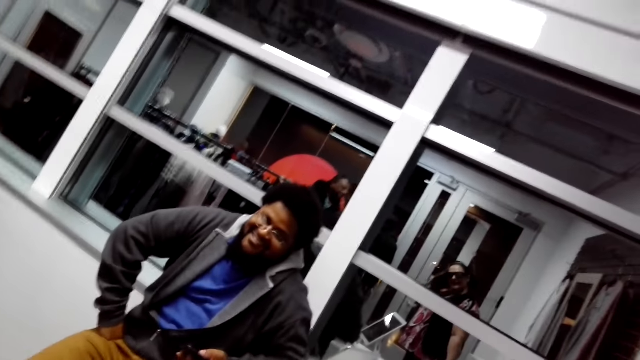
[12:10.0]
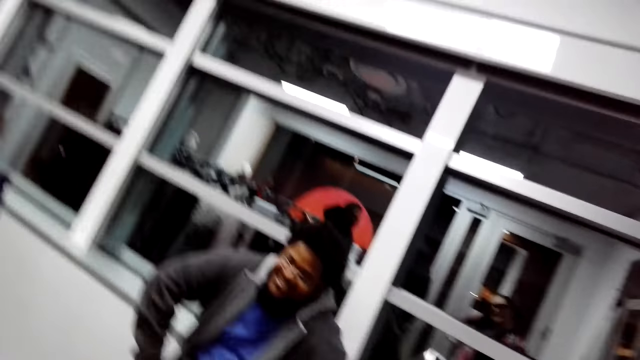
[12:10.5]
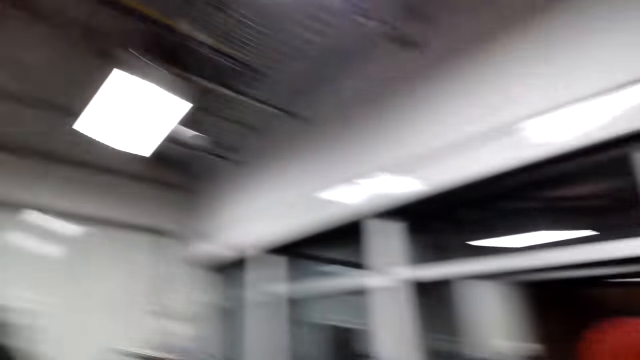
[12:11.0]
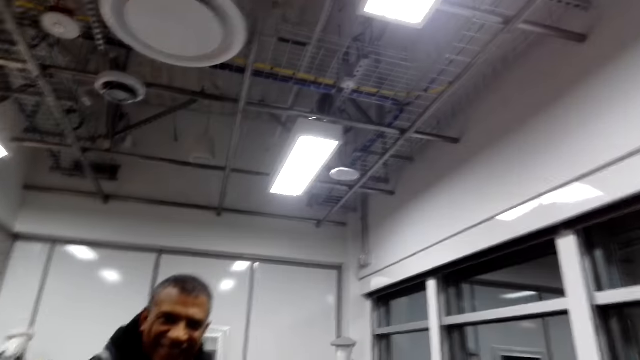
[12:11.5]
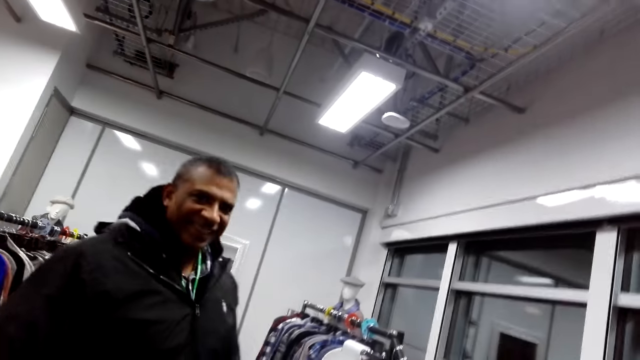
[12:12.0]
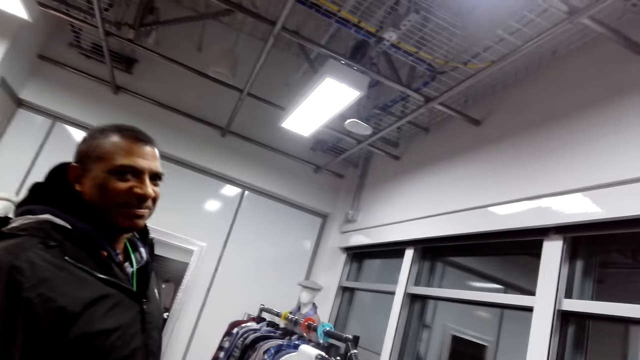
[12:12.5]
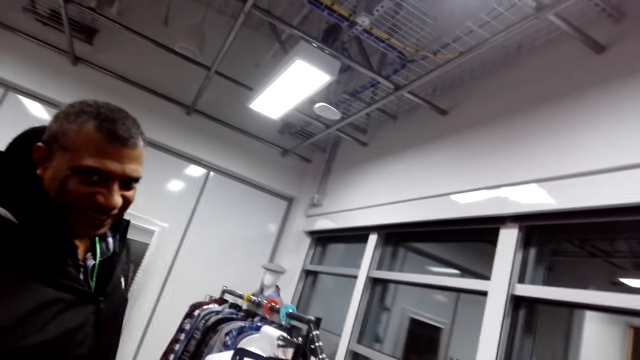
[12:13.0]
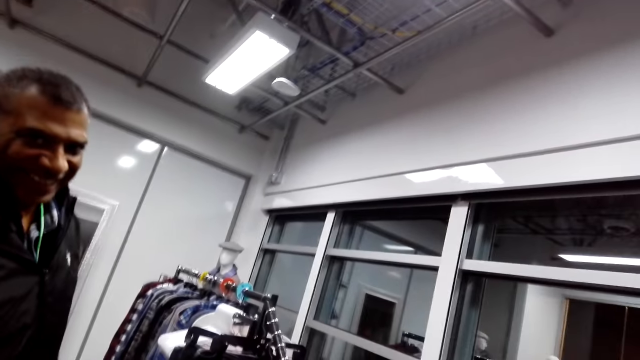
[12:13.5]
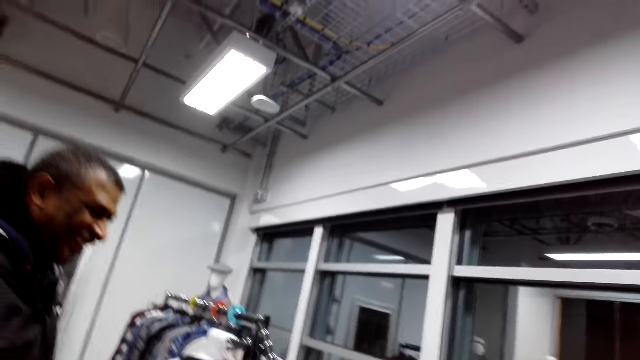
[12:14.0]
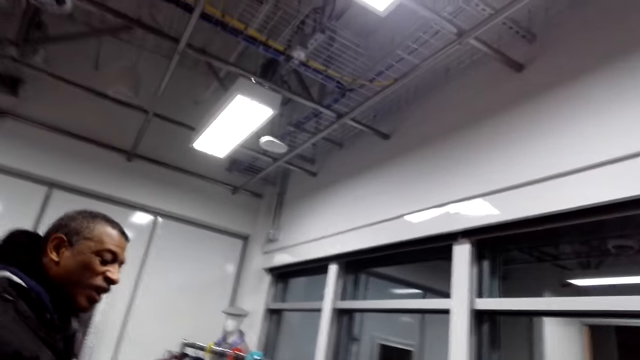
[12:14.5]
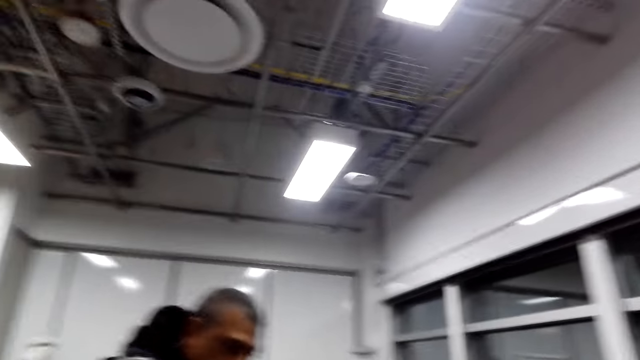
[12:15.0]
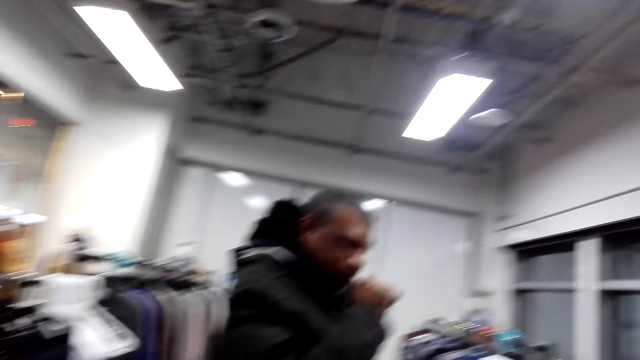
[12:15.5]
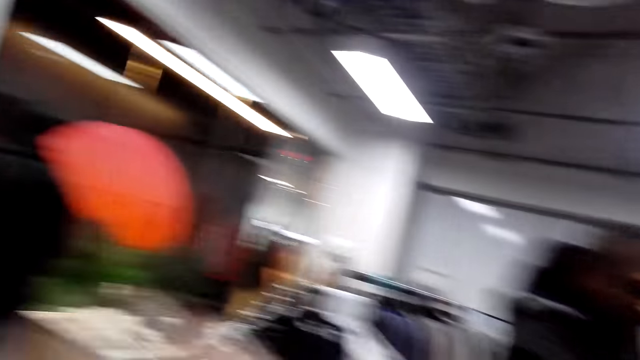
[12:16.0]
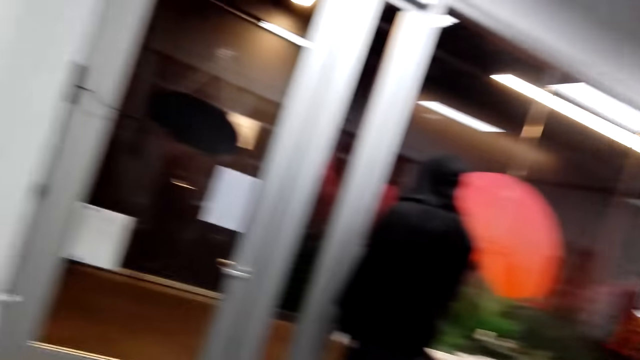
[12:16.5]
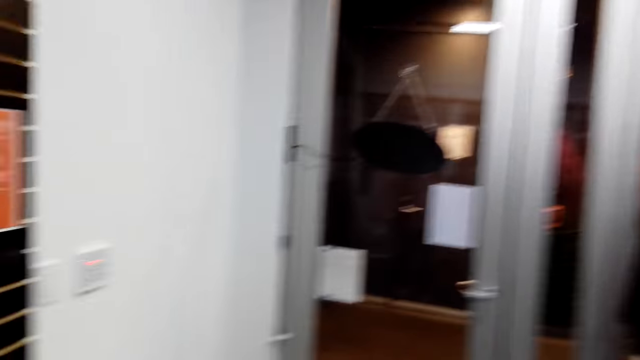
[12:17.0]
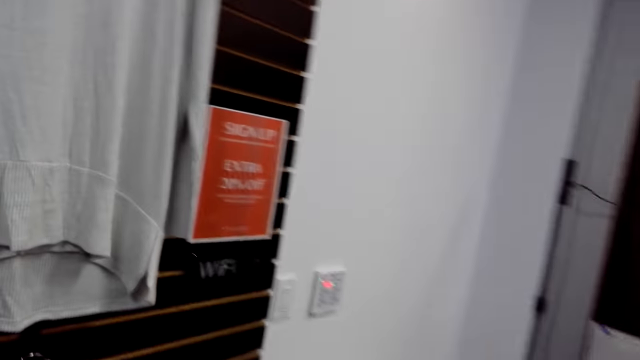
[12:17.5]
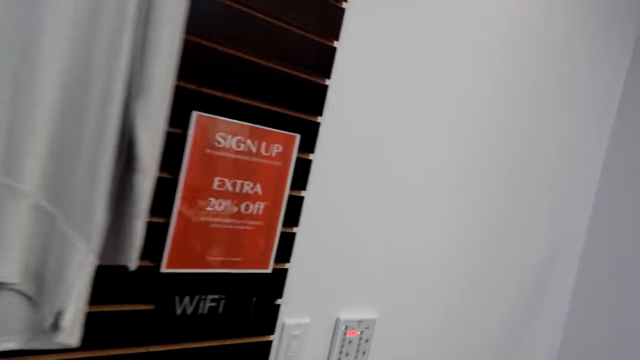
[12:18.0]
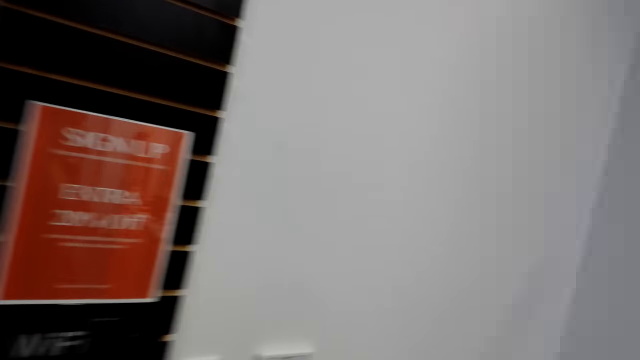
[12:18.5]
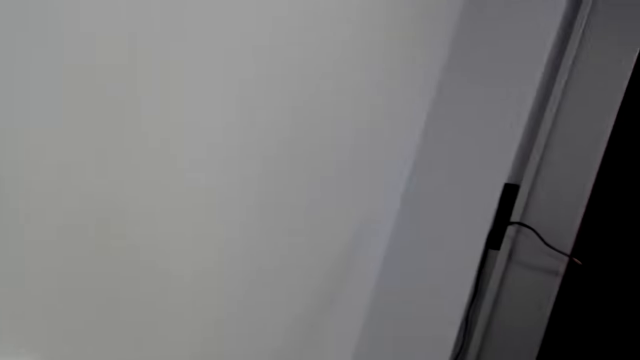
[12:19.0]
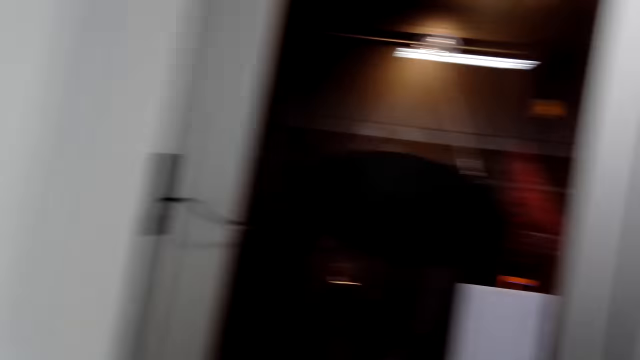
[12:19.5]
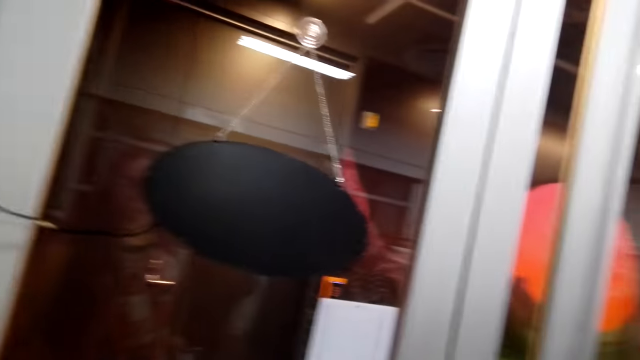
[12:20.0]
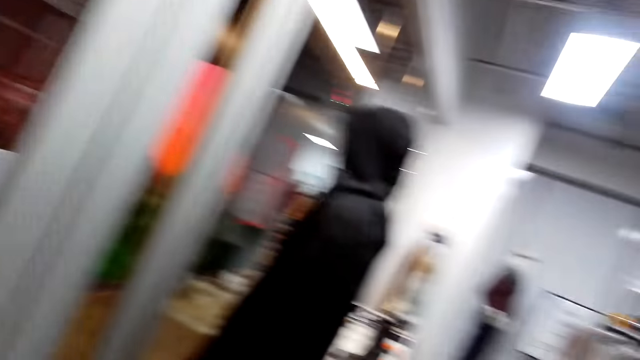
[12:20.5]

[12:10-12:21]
The camera wearer looks around. A man looks at the camera wearer. The man moves the hand. The camera wearer looks around and steps forward.

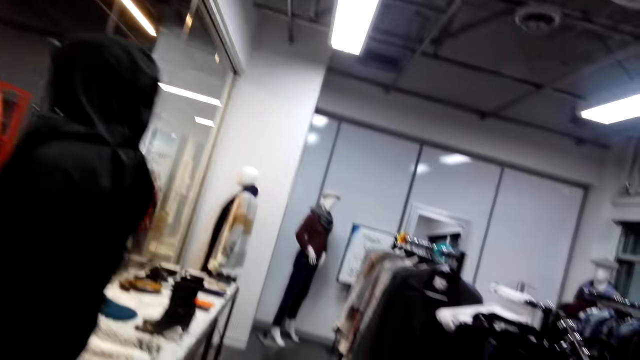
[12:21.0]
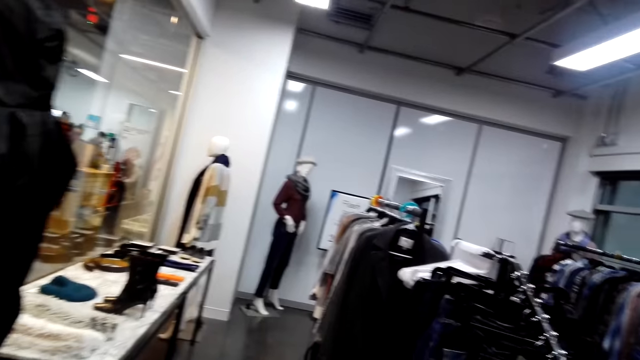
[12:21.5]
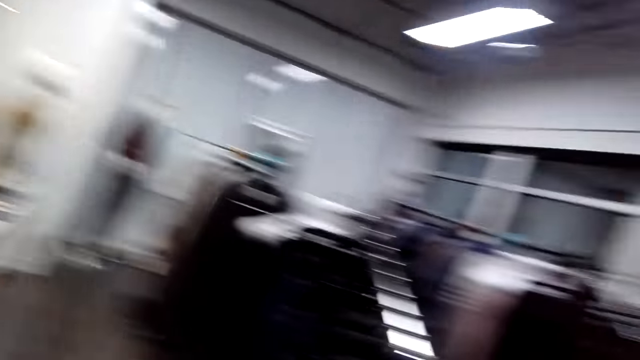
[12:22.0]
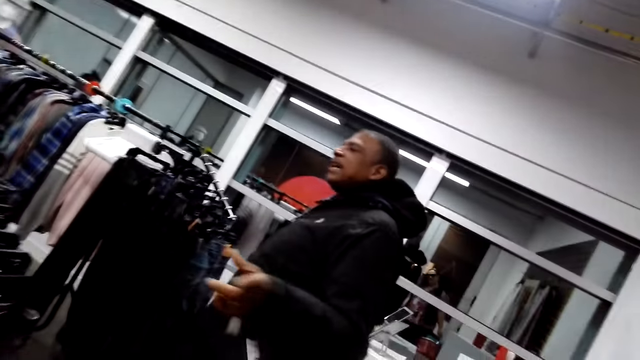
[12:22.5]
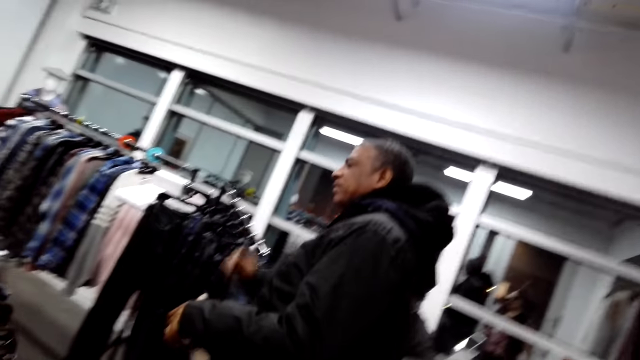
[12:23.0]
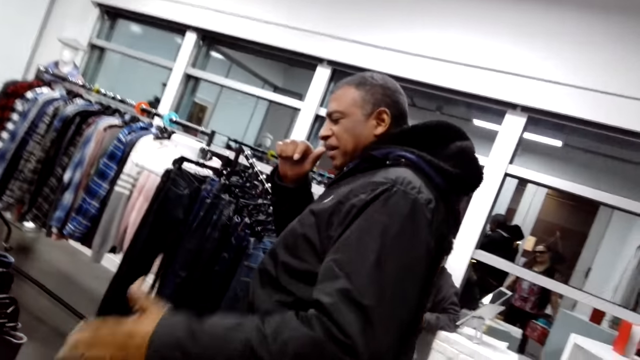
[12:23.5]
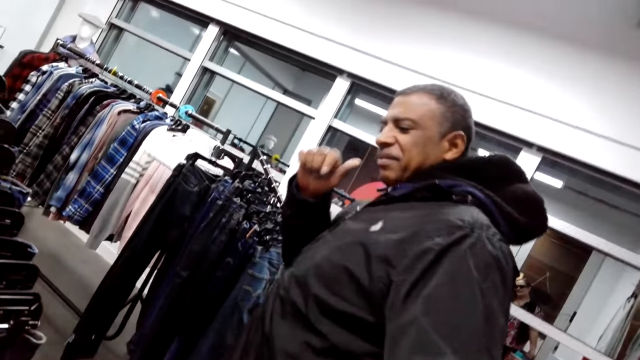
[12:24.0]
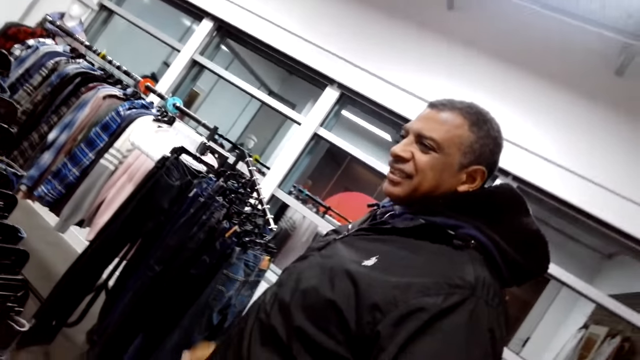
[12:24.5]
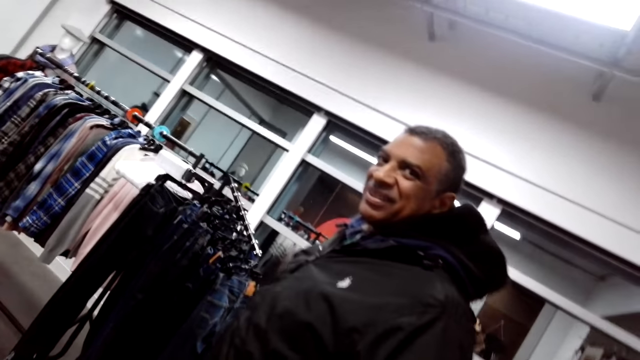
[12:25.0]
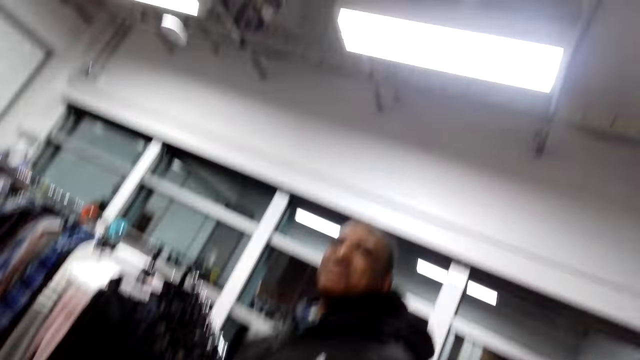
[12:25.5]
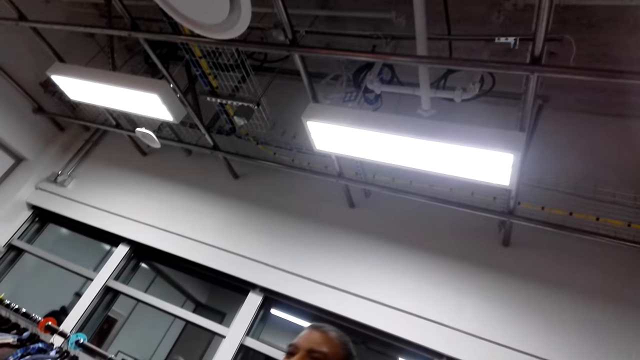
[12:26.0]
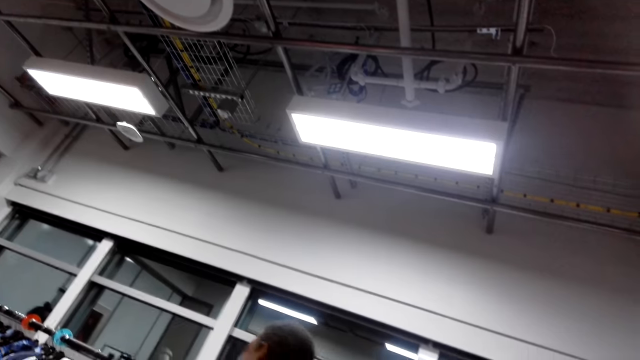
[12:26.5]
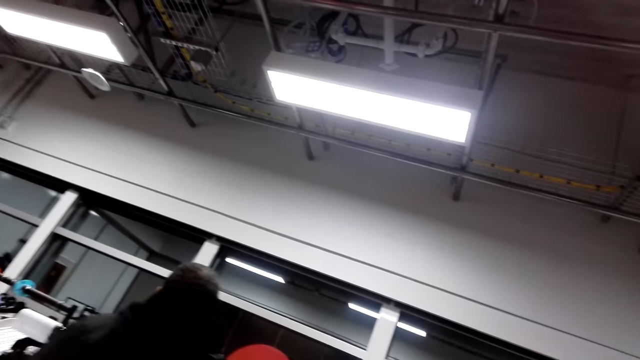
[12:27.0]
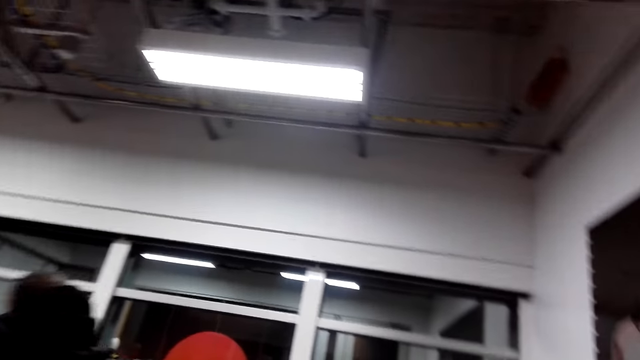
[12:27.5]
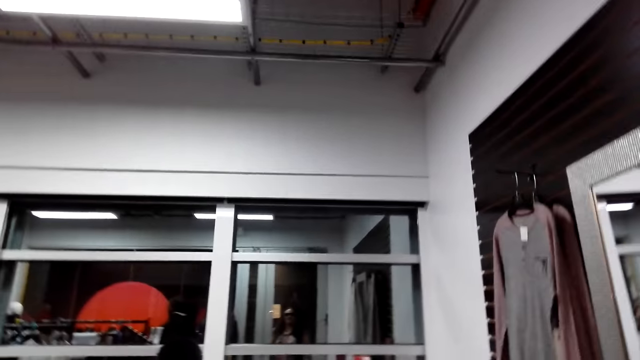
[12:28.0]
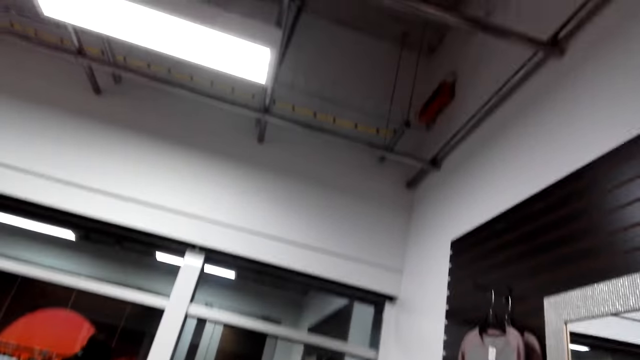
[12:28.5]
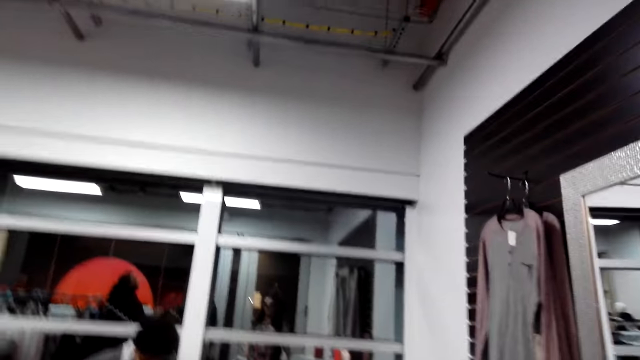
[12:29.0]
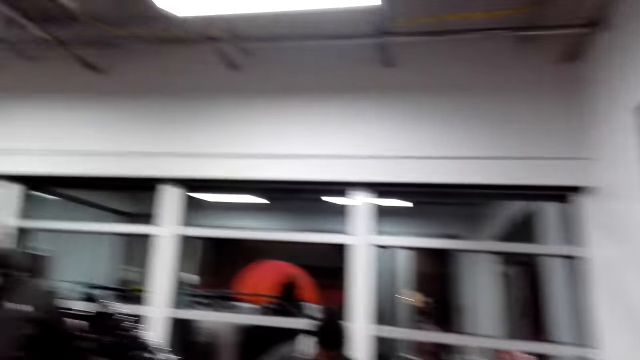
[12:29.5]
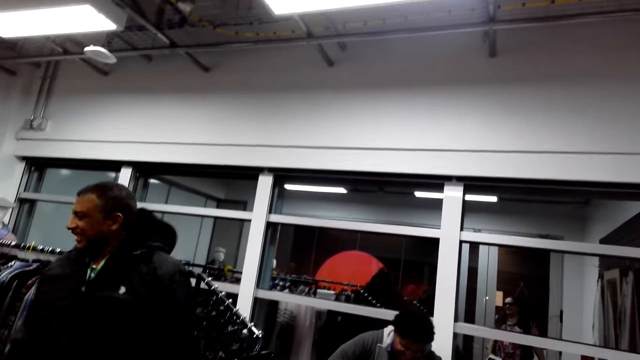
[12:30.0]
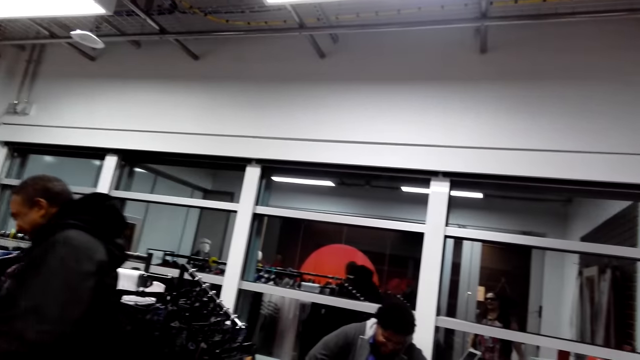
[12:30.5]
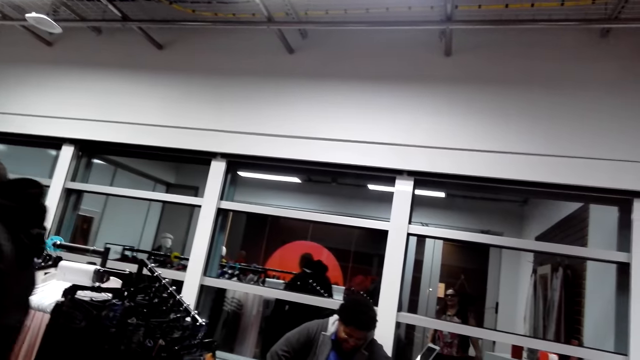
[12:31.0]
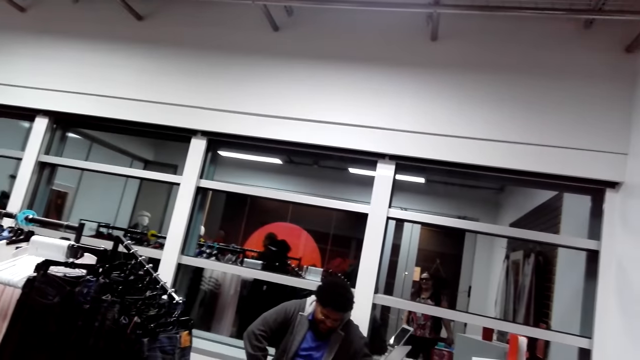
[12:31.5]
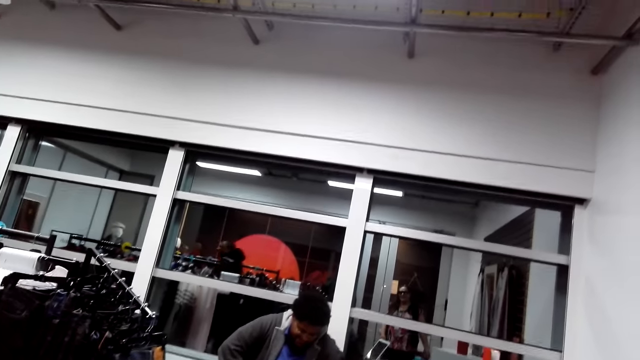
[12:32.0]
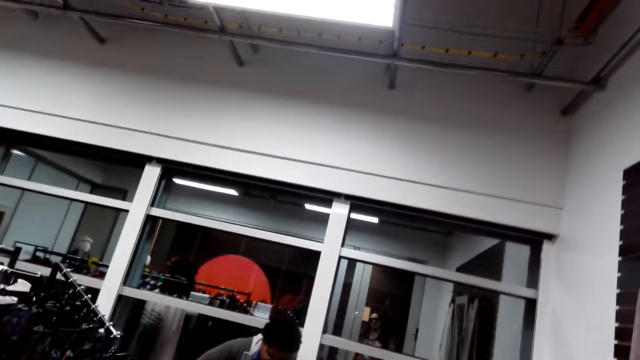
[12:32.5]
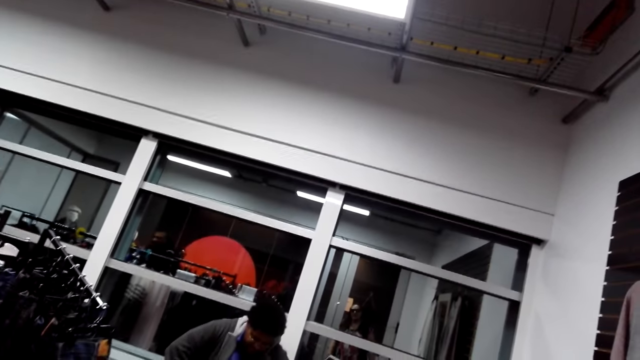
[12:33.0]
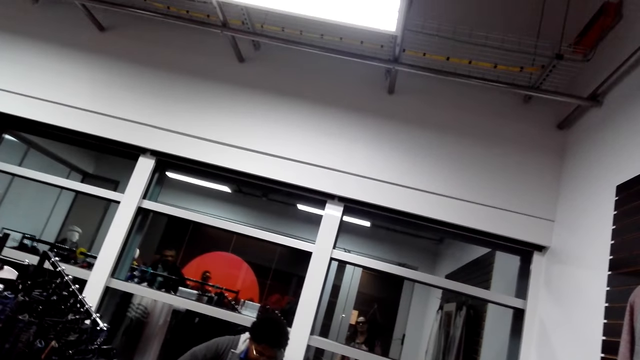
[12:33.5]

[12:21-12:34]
The camera wearer looks around. A man moves the hands and looks at the camera wearer. The camera wearer looks around. The man steps forward and opens the jacket.
